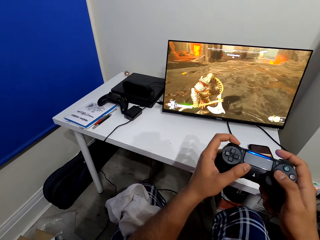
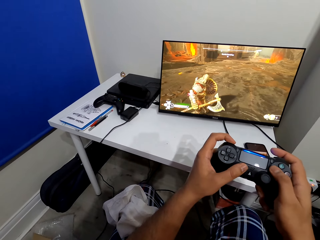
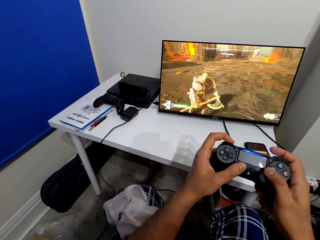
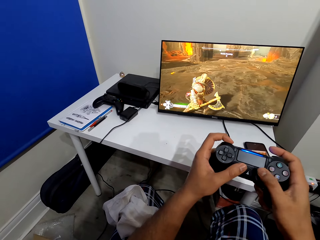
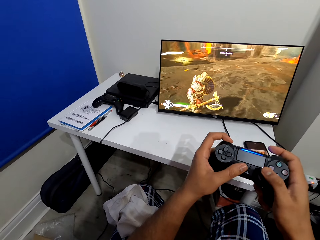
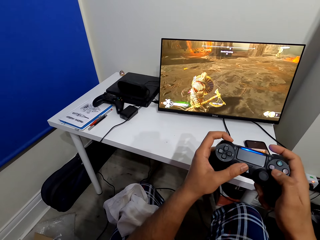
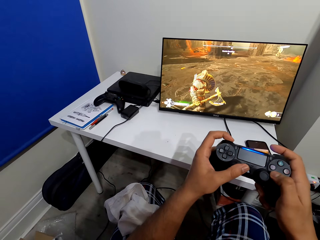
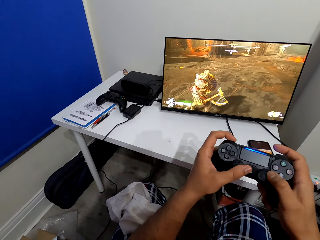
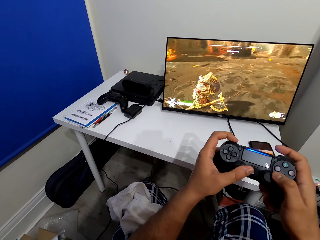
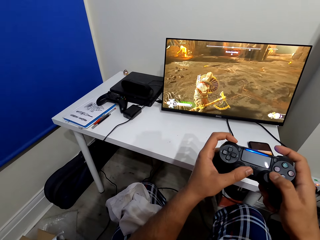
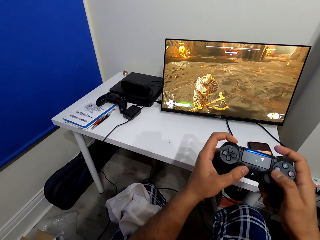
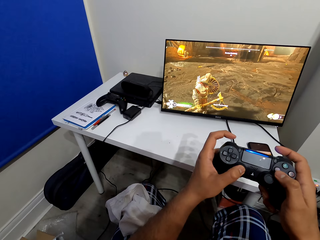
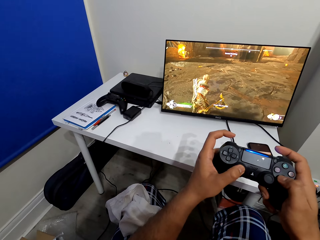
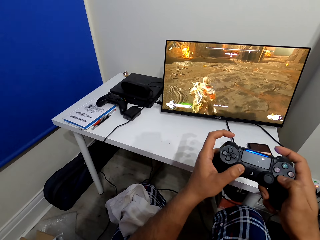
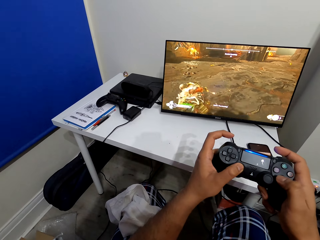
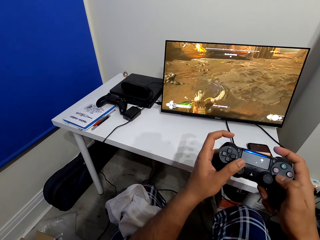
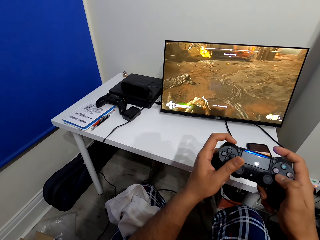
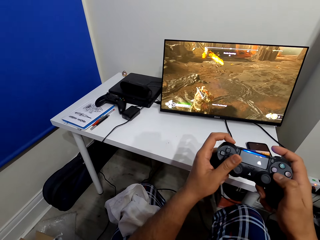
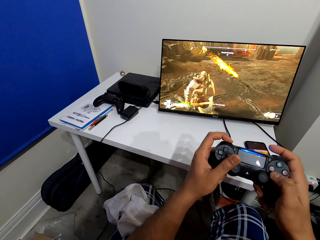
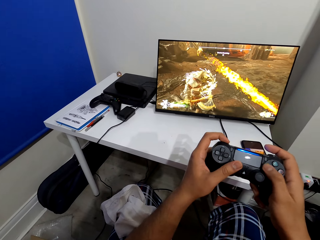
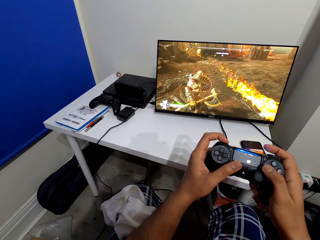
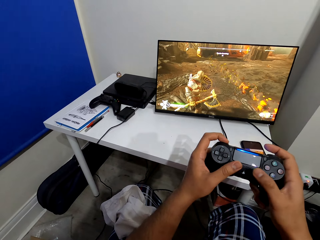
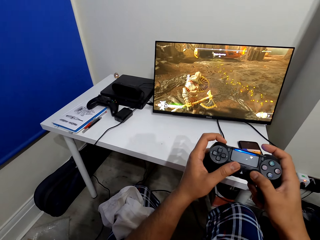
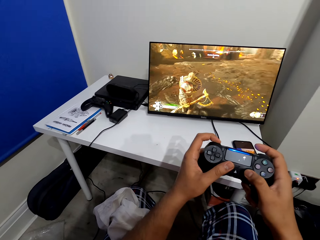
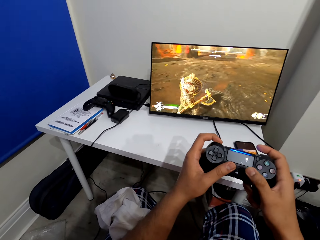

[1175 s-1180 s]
The camera wearer plays PS games.

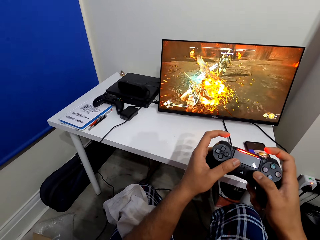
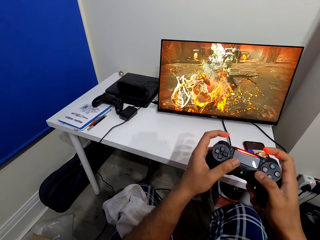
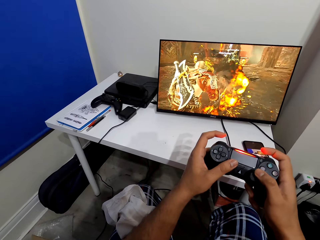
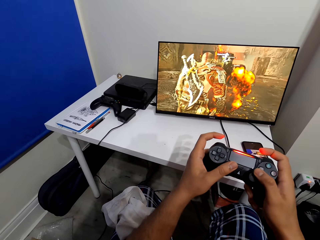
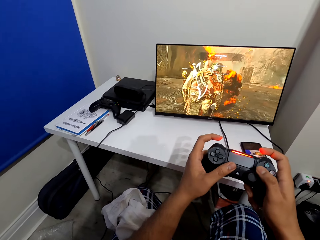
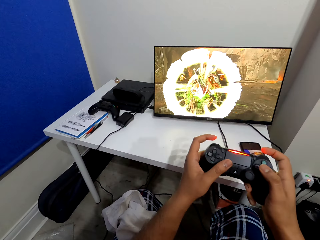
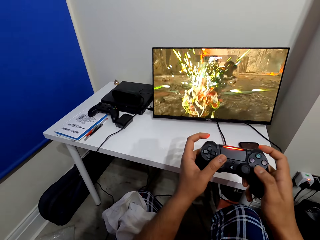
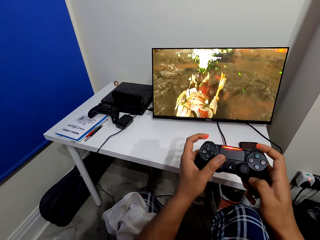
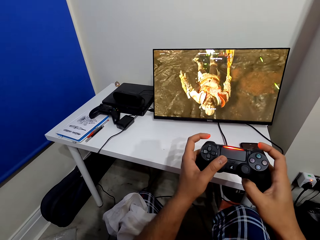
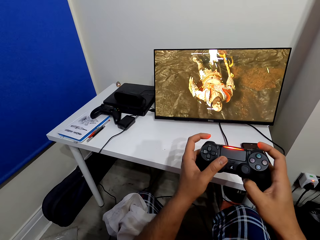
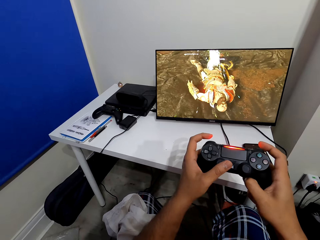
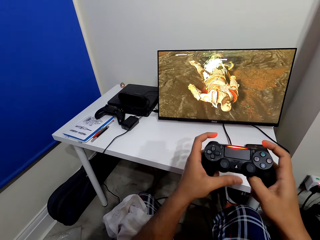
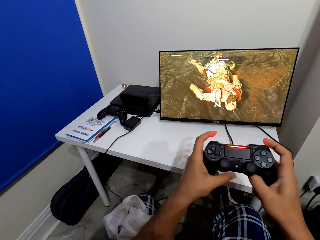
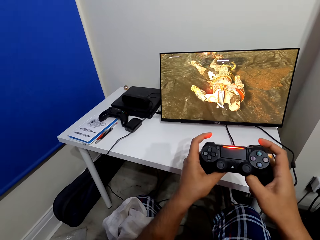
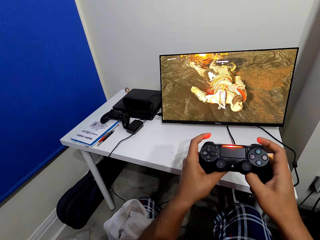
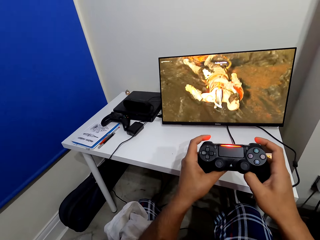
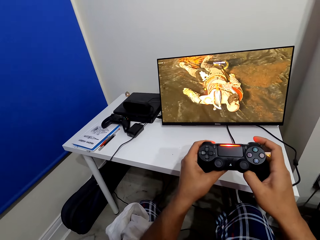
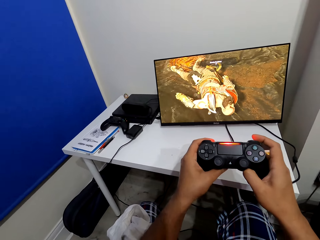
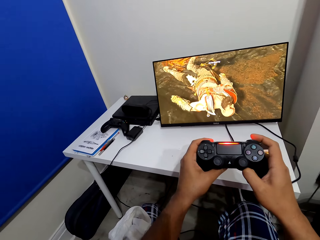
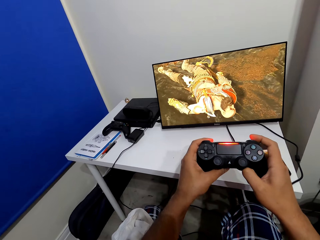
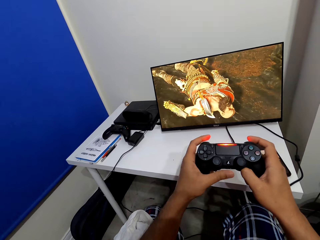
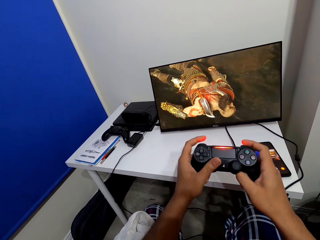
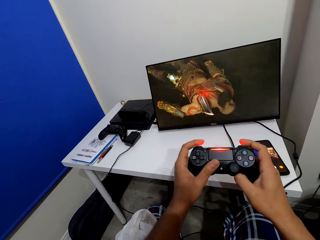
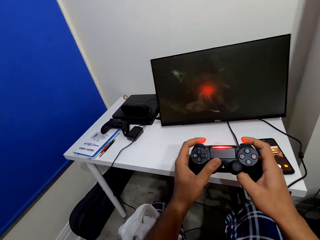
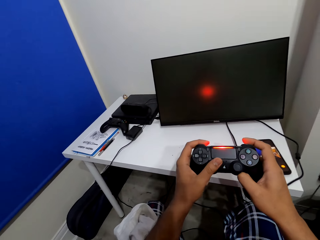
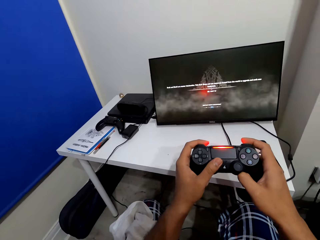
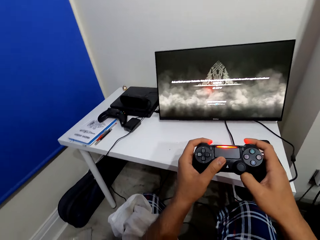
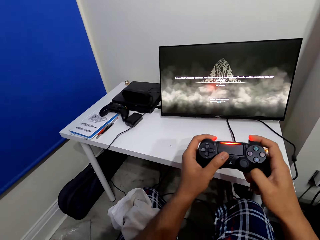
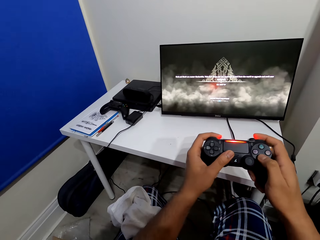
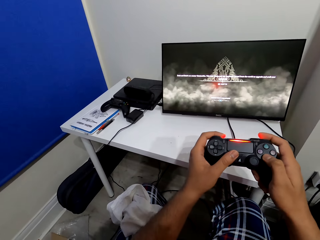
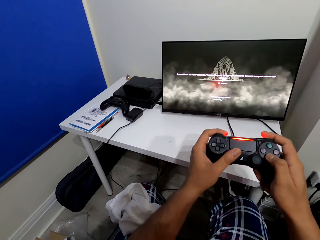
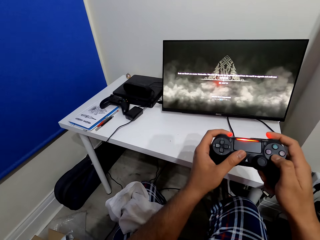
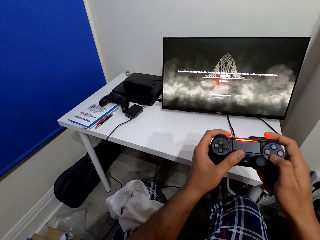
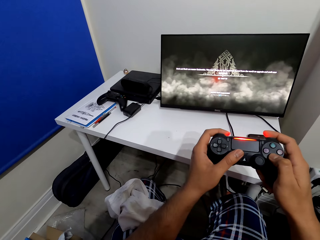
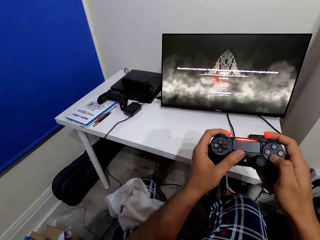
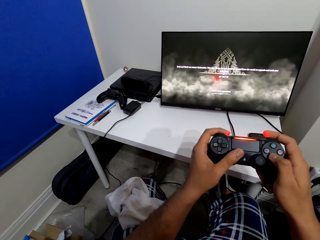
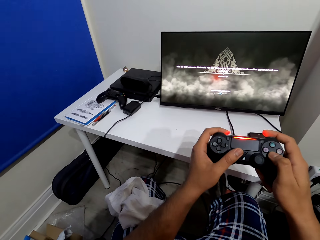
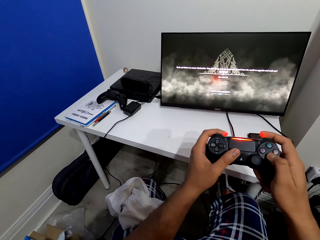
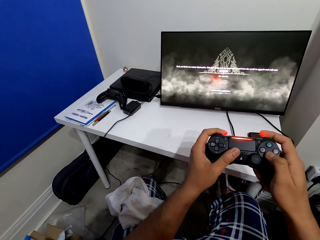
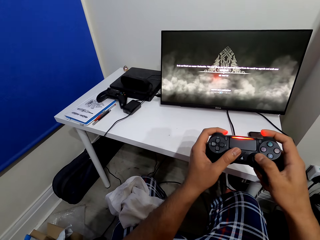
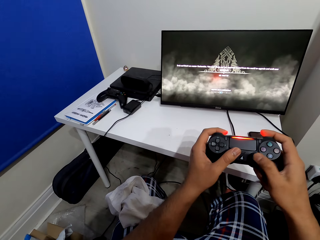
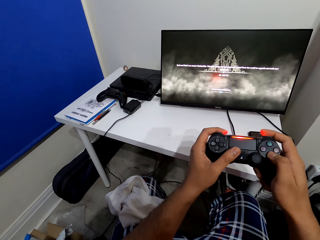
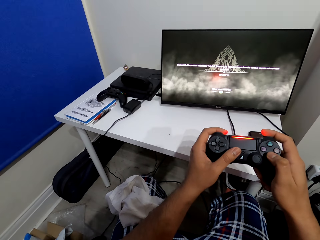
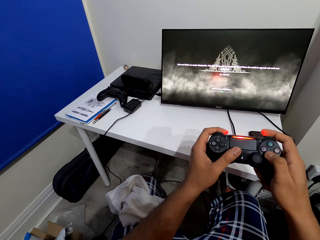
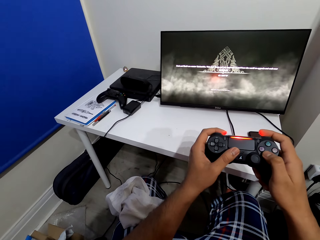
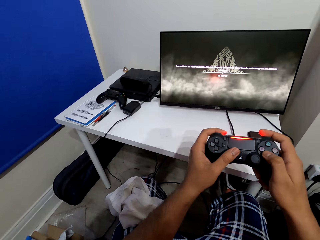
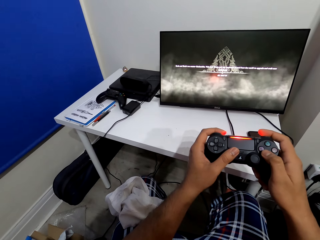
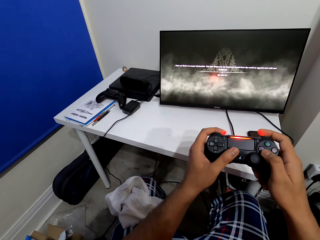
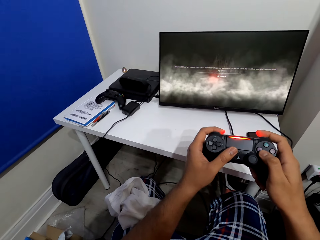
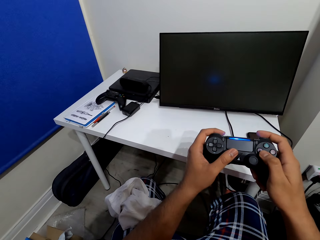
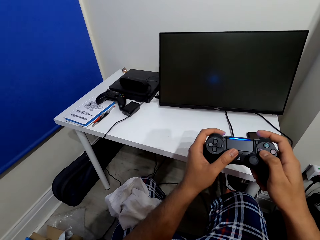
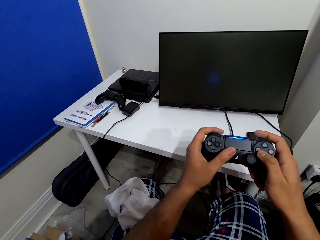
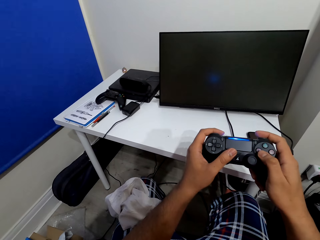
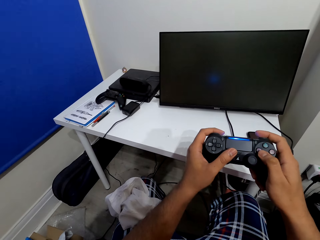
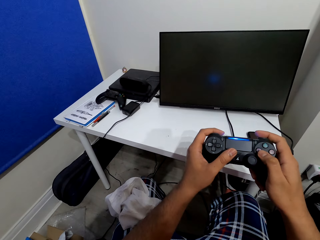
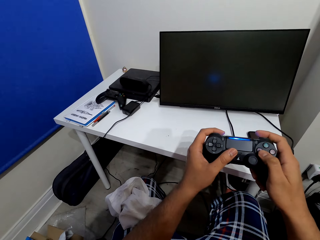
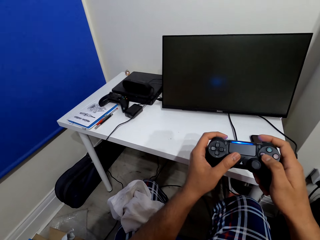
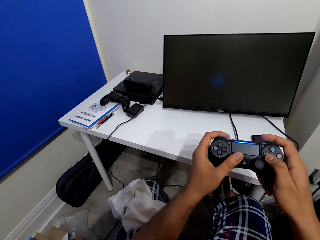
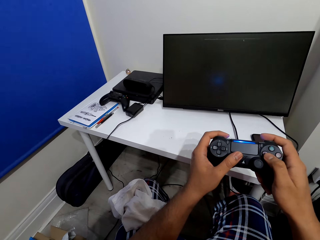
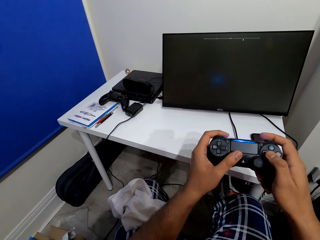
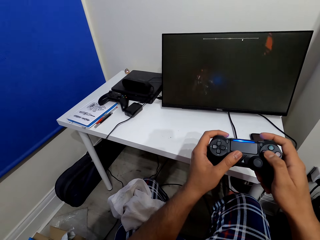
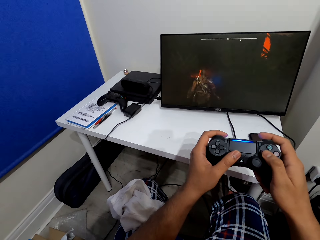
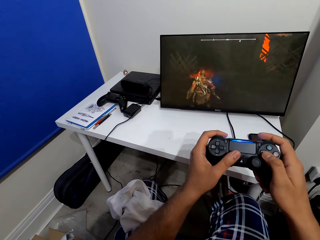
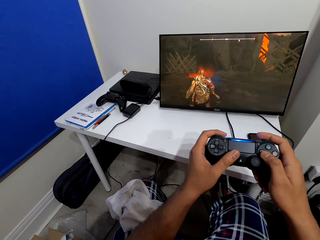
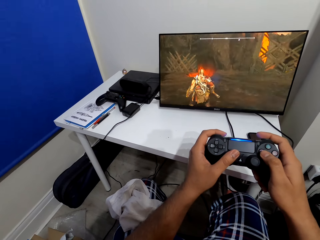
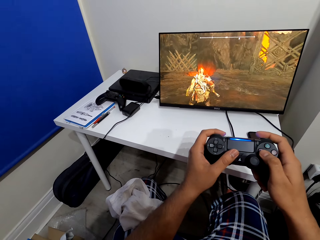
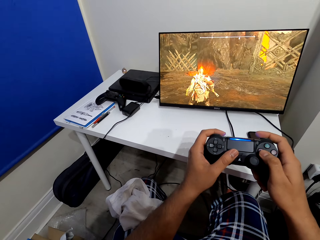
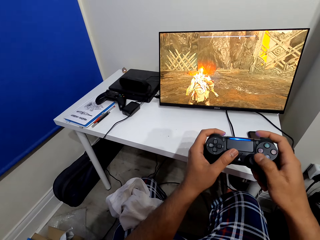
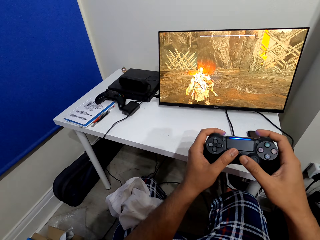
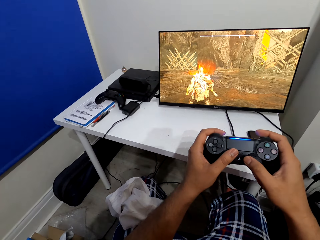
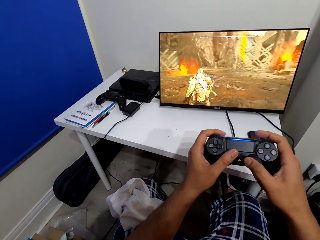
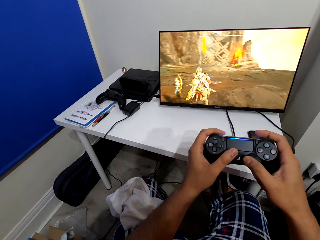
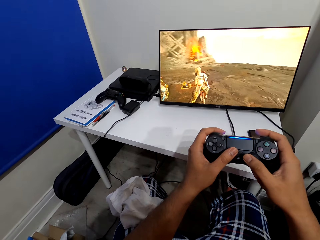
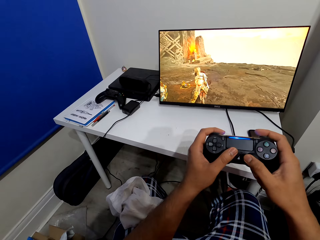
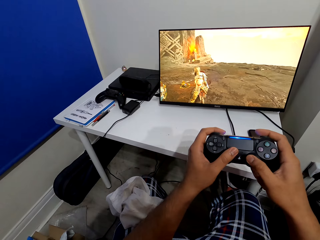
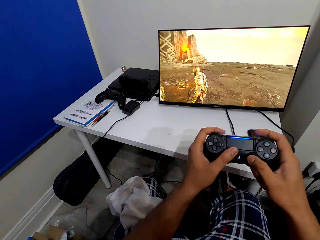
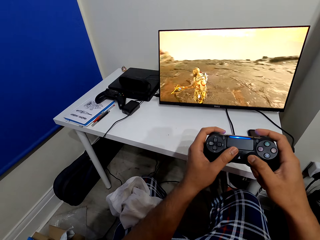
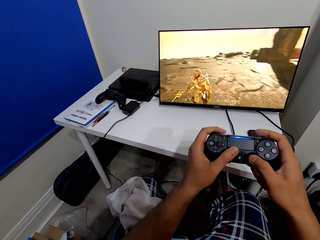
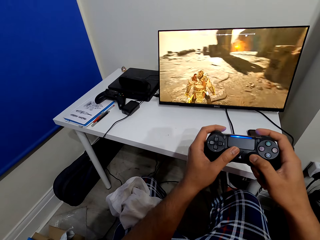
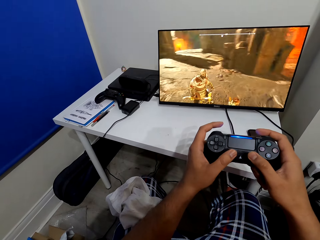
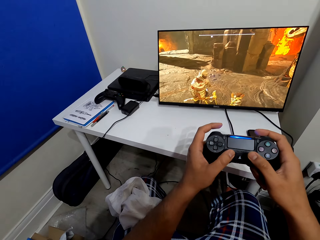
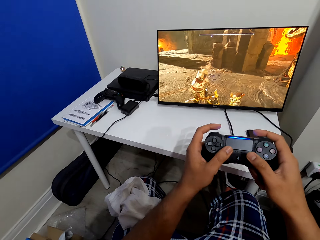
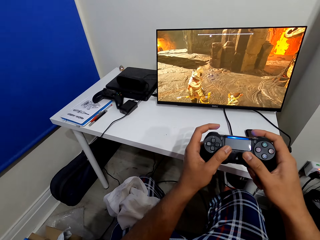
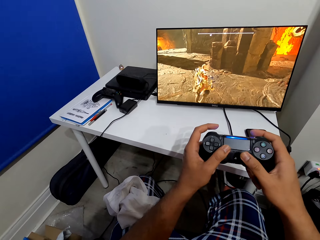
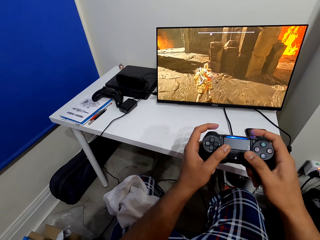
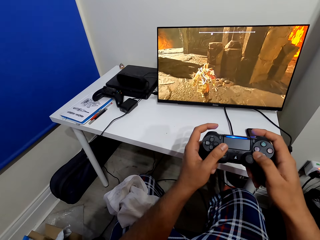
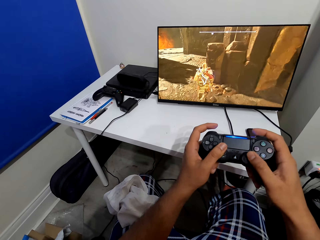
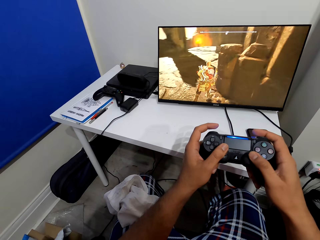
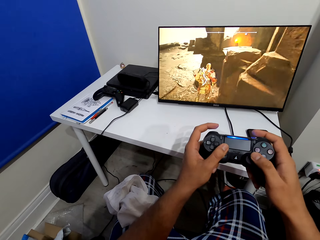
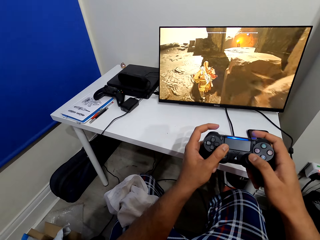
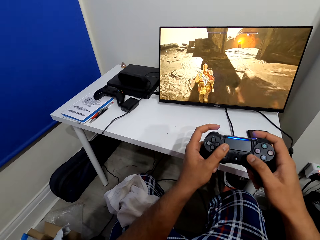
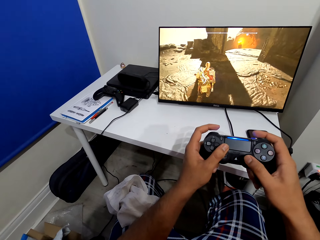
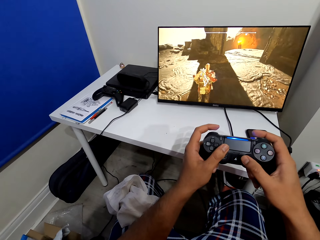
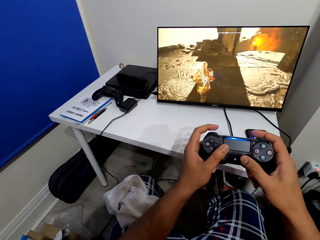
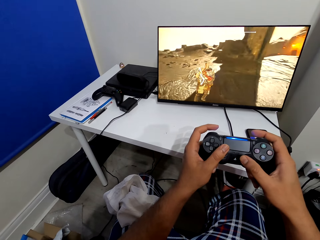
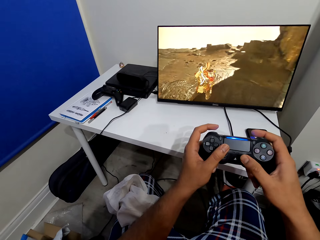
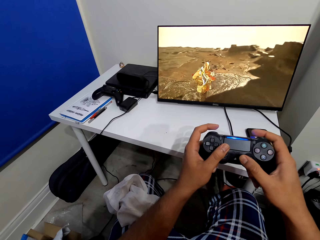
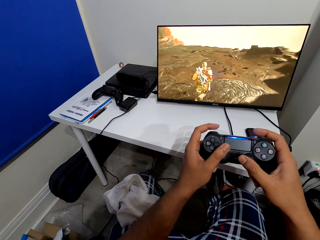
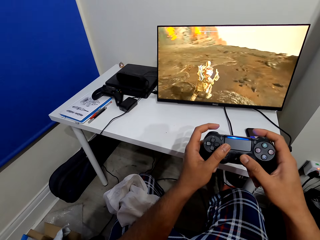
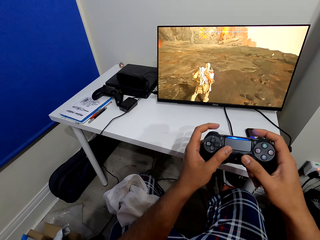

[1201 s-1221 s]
The camera wearer plays PS games. They switch off the television. They turn on the television. They play PS games.
